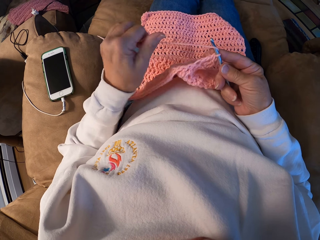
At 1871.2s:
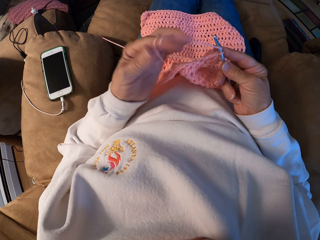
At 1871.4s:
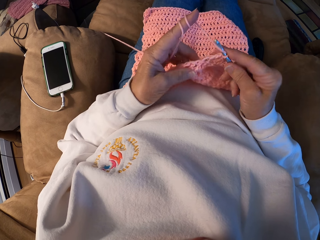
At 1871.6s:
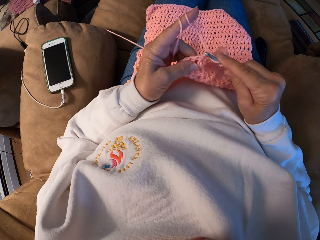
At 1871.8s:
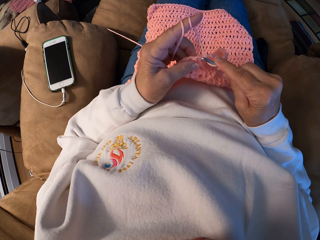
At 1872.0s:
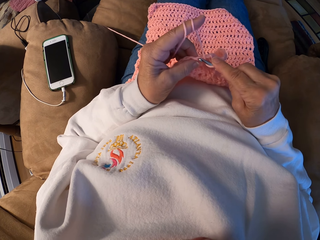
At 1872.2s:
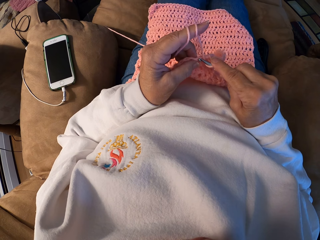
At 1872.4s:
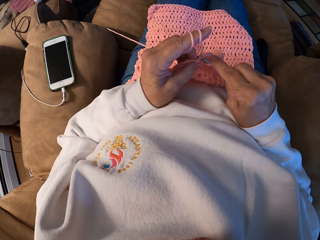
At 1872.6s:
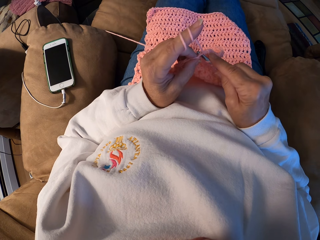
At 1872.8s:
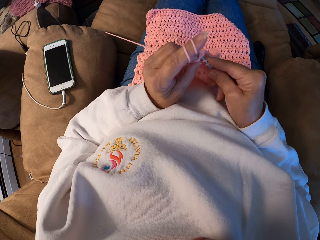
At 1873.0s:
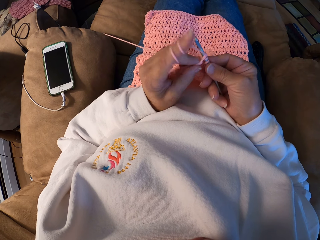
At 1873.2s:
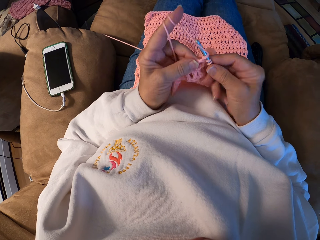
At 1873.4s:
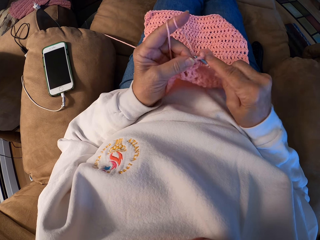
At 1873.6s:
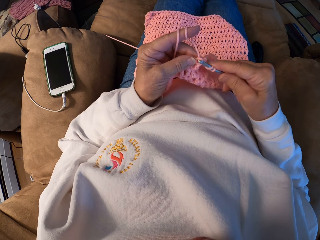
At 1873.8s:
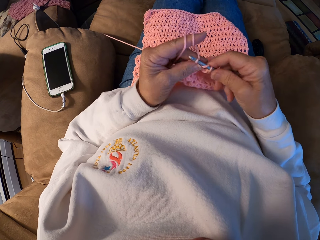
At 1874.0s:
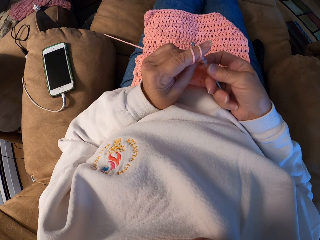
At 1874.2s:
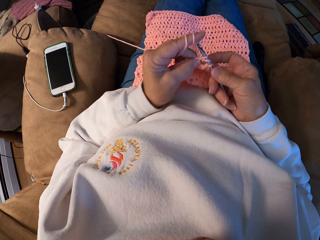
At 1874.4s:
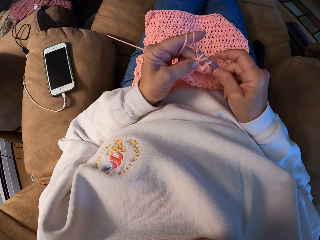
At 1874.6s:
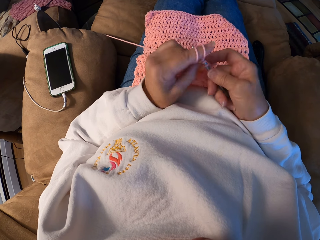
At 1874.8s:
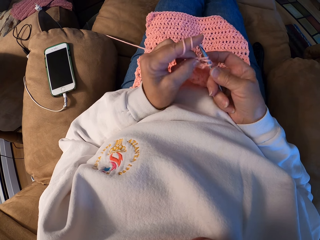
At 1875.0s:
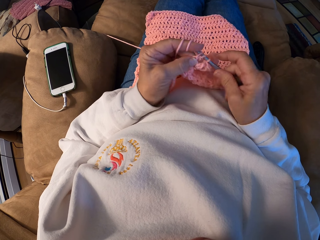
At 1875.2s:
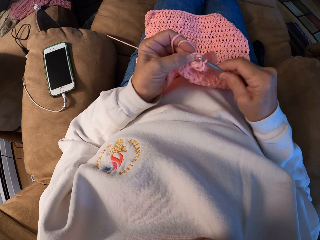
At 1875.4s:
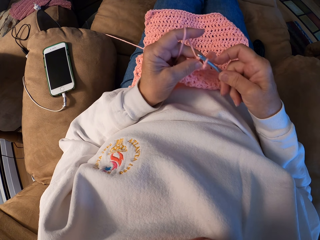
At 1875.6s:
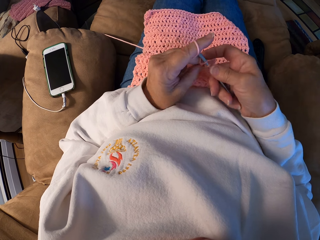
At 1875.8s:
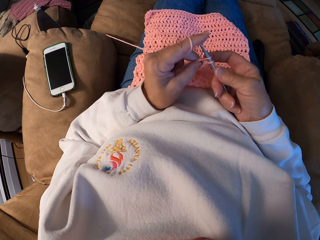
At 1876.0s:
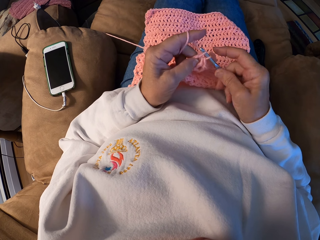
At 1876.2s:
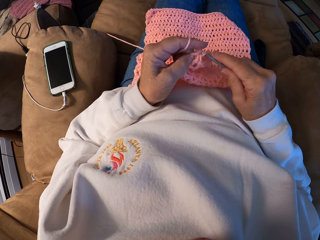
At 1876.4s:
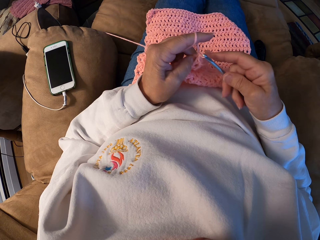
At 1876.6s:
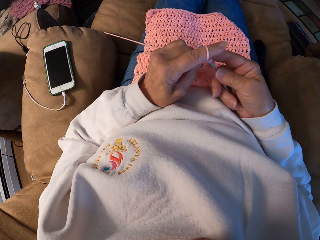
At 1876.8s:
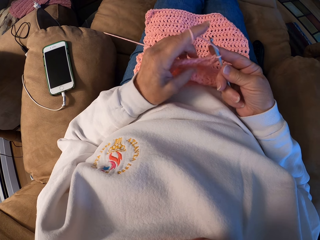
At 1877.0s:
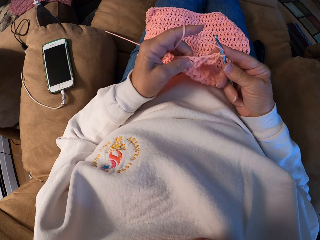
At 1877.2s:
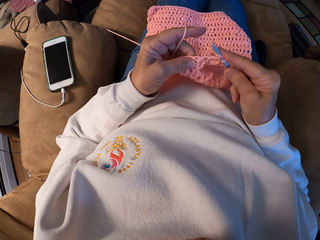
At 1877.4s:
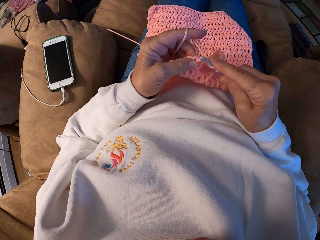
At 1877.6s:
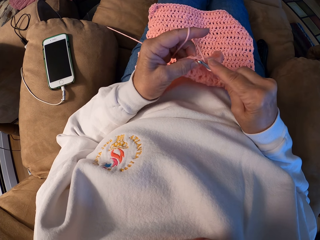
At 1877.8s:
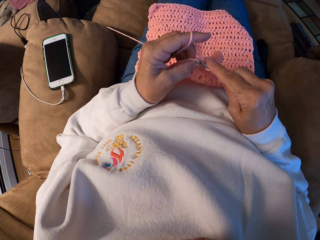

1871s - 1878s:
The camera wearer wraps a knitting yarn thread on her left index finger. She knits a garment using a knitting needle.

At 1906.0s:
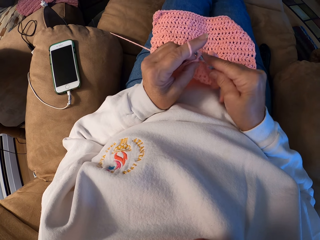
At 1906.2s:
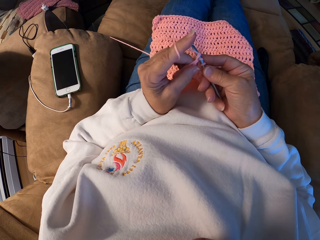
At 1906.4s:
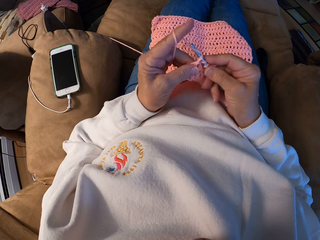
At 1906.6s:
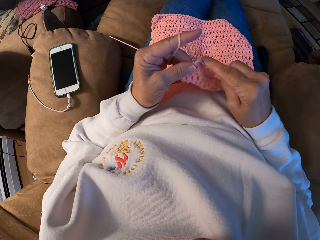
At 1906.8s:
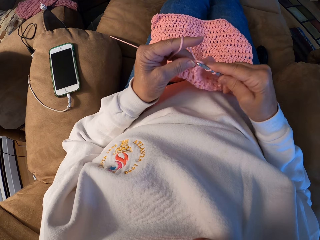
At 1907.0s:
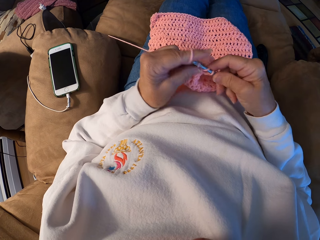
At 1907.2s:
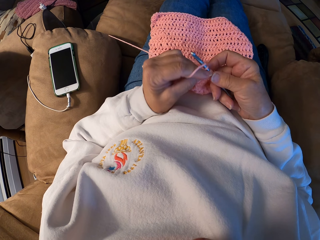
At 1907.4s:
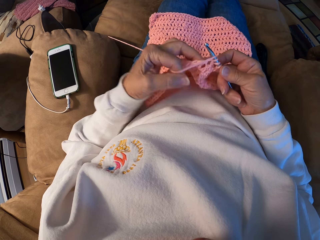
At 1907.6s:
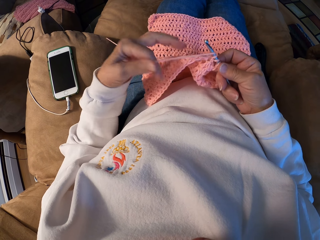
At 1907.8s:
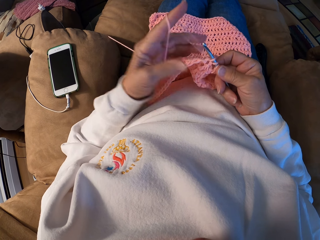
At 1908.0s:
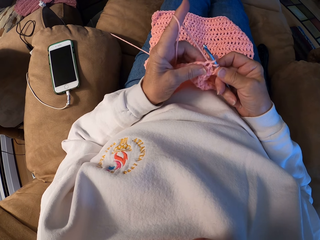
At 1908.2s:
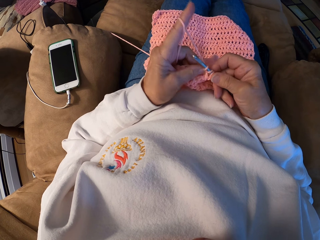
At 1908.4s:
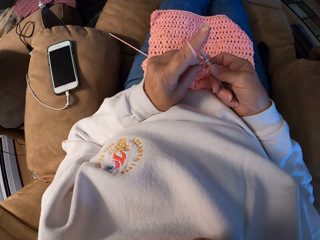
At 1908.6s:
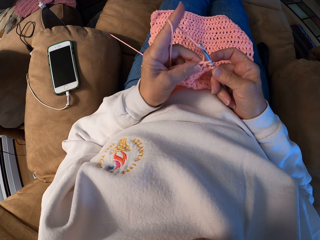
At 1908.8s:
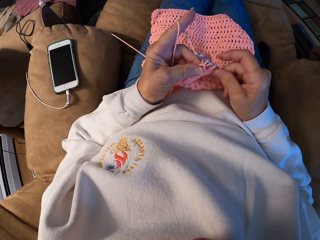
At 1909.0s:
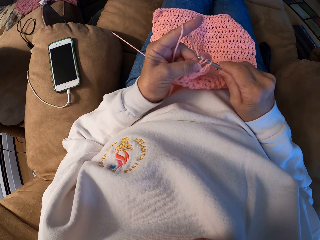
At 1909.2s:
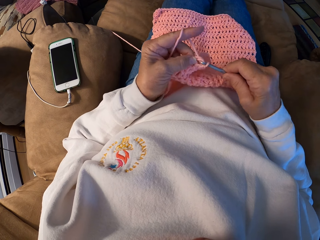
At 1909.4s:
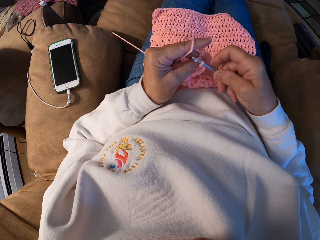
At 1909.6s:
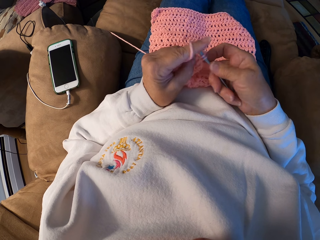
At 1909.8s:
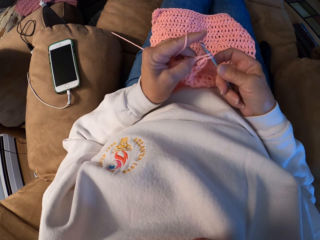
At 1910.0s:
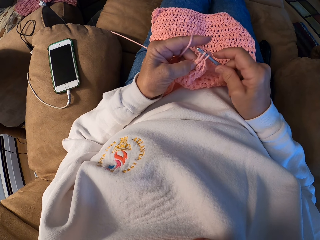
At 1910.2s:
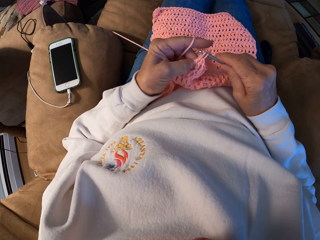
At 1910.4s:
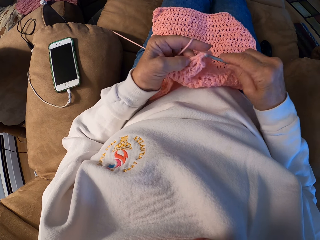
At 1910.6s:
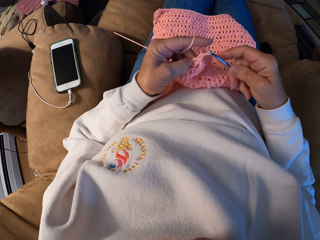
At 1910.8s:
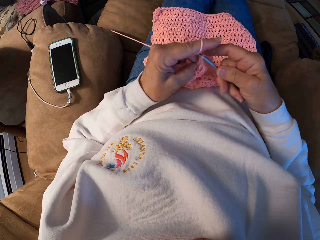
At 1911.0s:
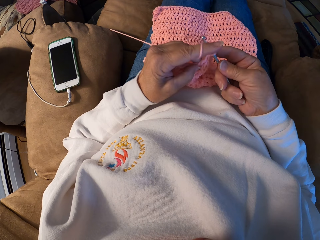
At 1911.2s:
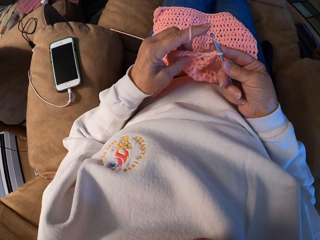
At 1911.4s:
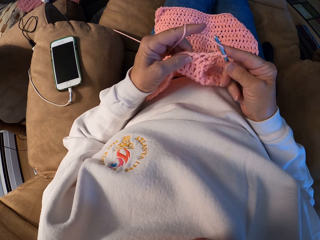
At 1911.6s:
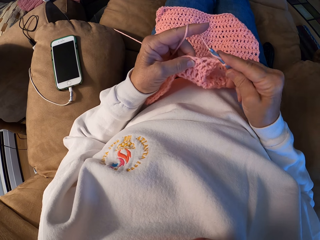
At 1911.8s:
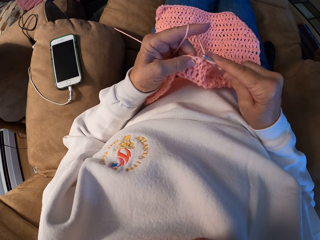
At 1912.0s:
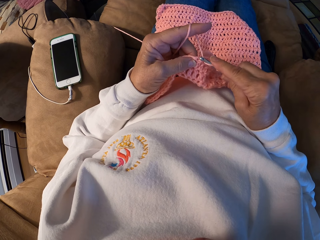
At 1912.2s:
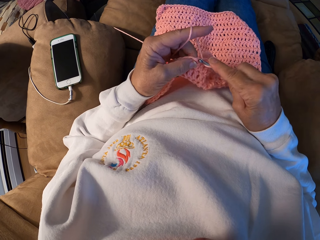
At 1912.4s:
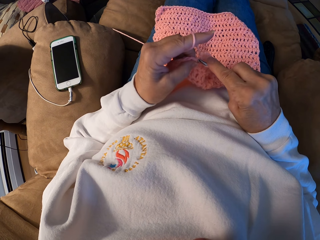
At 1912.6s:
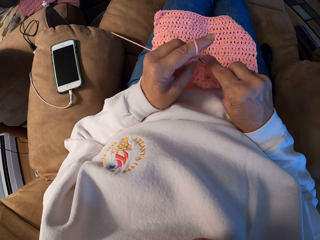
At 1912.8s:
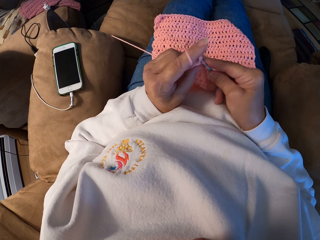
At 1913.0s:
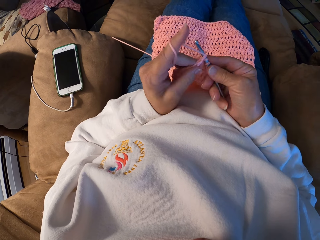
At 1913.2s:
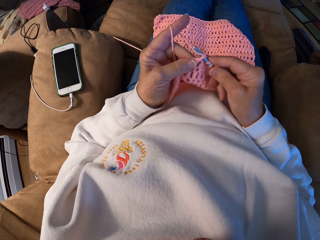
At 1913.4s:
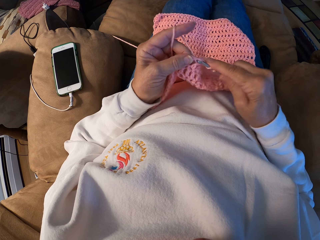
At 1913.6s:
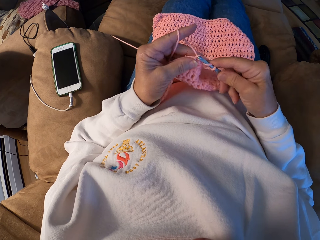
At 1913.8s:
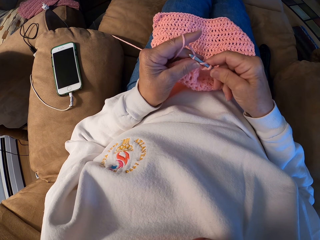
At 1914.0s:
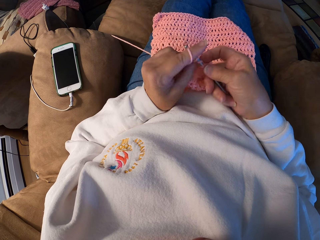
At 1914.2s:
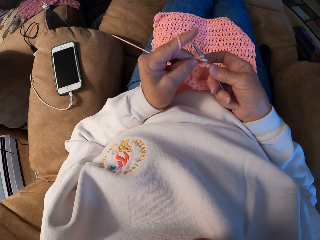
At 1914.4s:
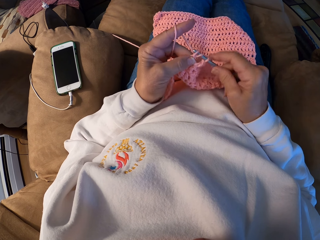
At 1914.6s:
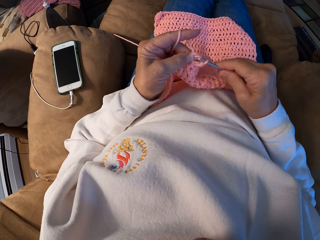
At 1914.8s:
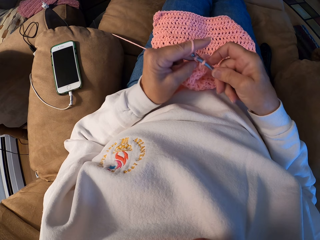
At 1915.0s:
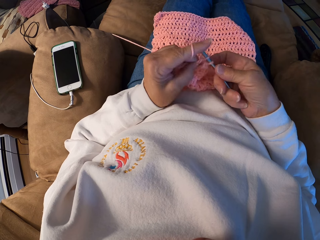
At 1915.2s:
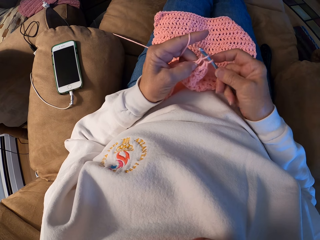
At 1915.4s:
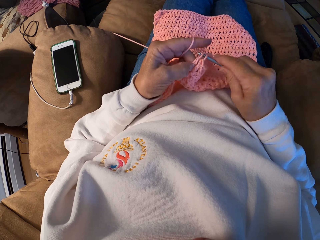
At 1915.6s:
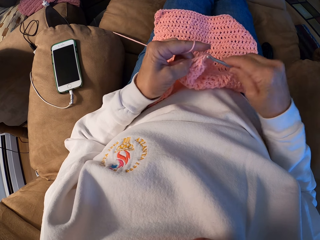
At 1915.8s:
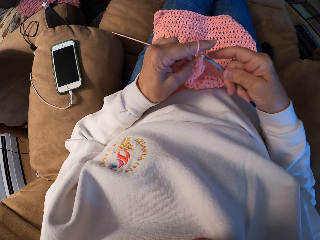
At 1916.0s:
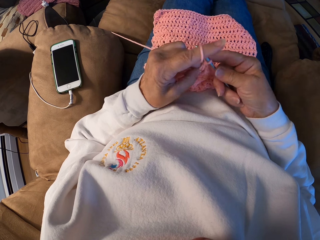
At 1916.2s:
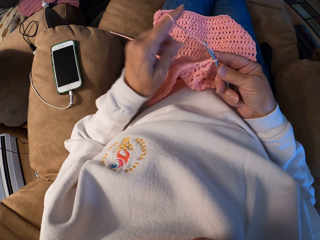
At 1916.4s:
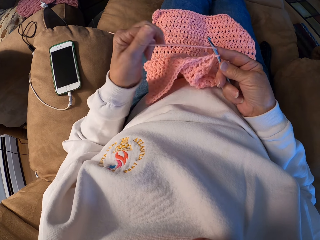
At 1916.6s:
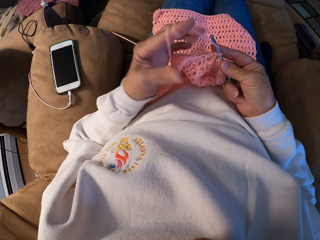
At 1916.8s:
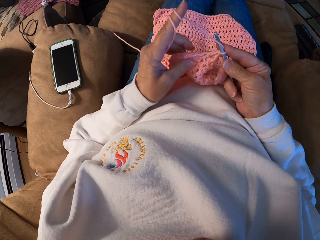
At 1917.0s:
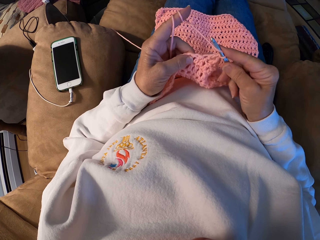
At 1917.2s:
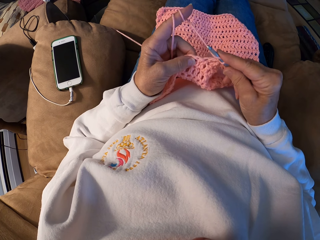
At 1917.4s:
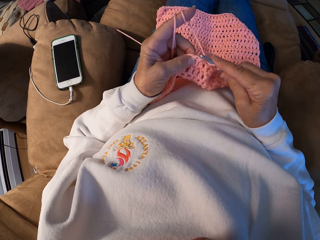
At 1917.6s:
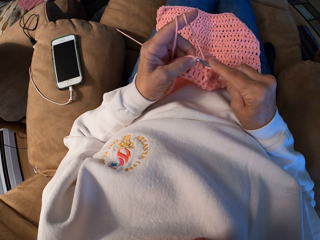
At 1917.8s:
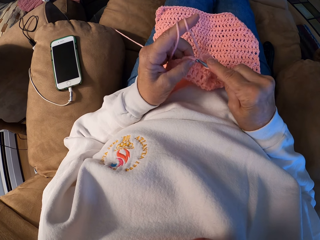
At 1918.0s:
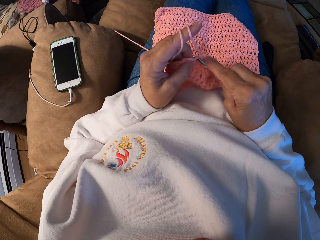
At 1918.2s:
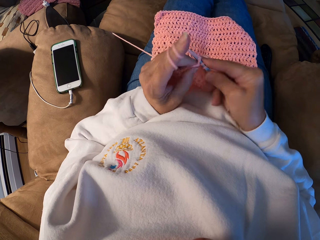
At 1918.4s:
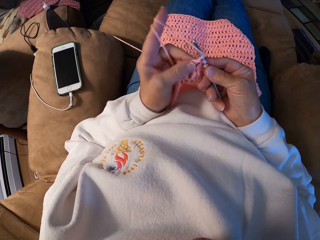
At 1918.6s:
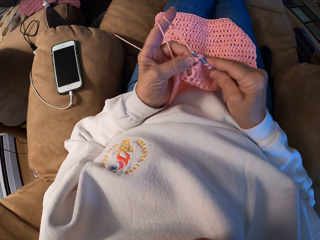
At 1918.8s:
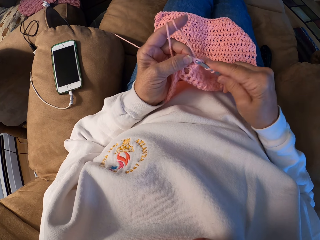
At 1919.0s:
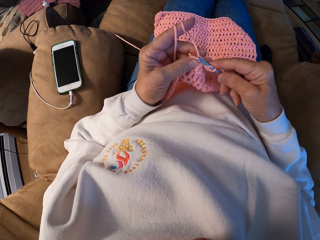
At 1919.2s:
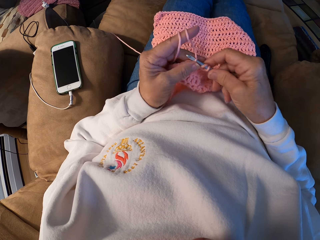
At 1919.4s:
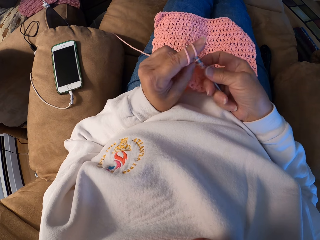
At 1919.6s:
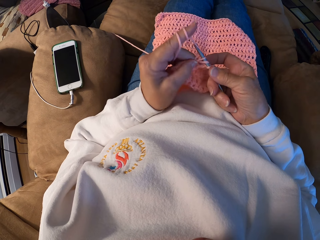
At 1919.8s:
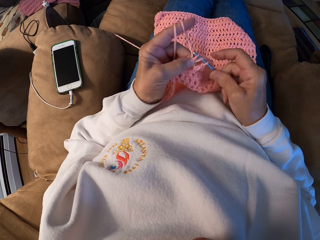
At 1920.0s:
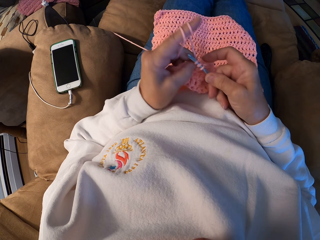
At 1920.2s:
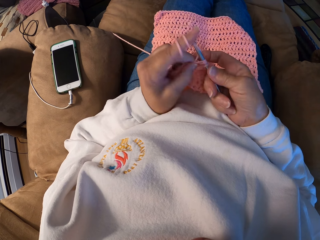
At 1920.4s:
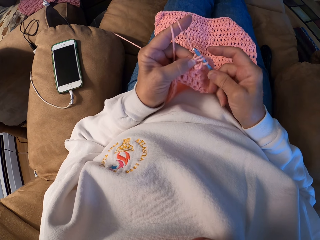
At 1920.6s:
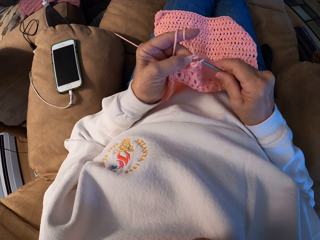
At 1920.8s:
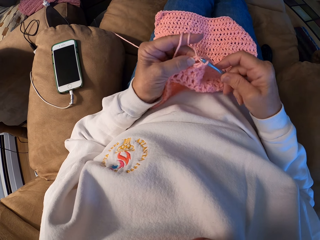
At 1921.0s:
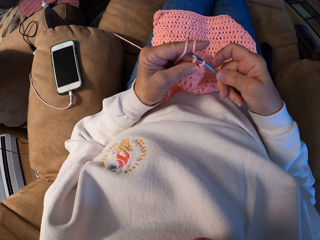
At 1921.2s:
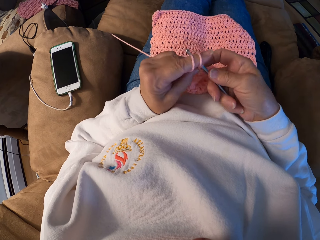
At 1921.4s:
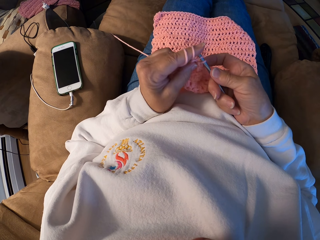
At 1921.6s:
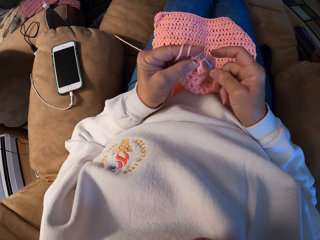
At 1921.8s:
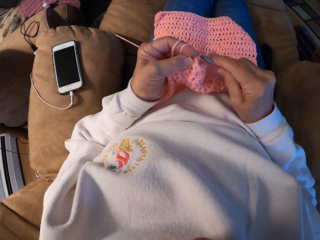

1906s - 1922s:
The camera wearer winds the yarn with her left index finger. She crochets the yarn with the crochet hook. She winds the yarn with her left index finger. She crochets the yarn with the crochet hook.
